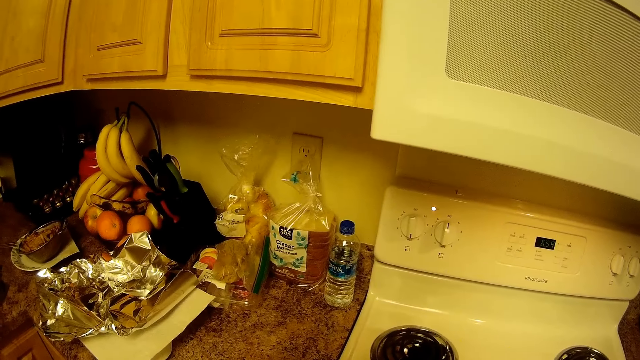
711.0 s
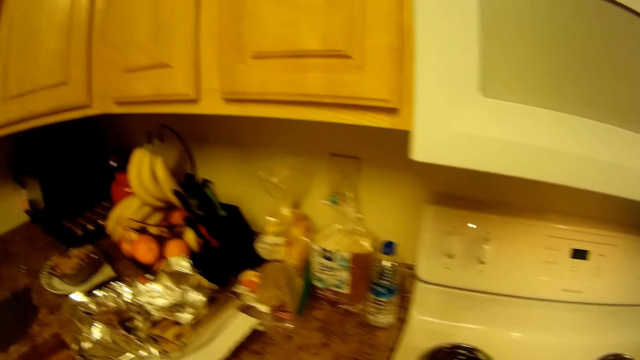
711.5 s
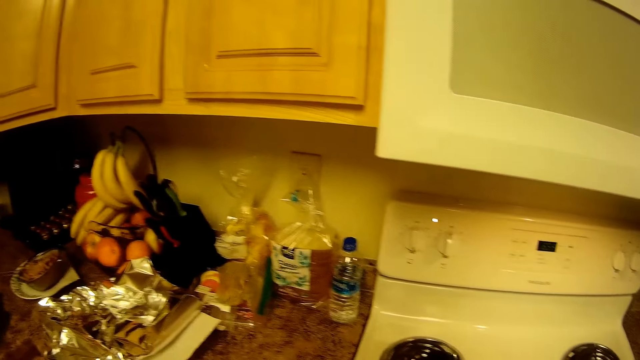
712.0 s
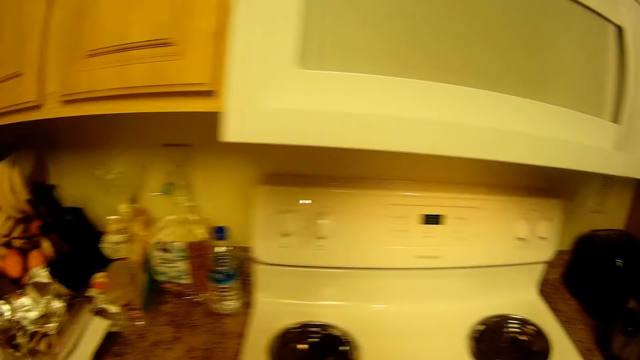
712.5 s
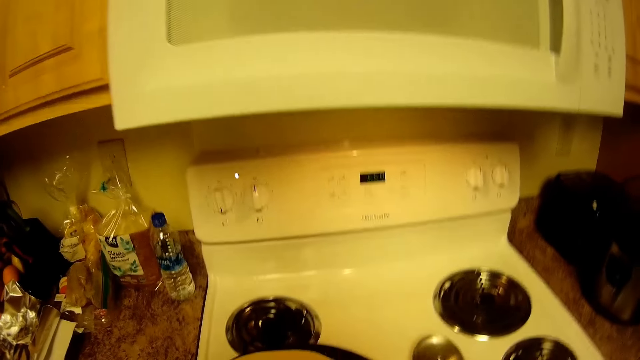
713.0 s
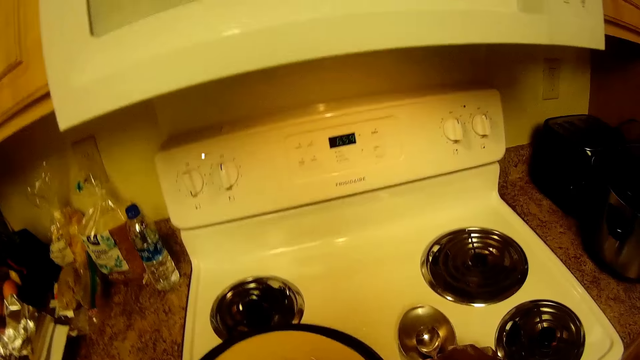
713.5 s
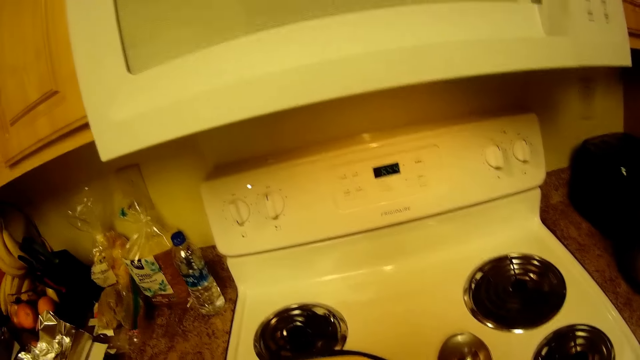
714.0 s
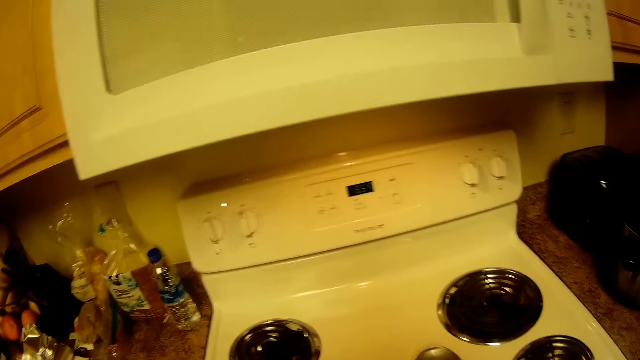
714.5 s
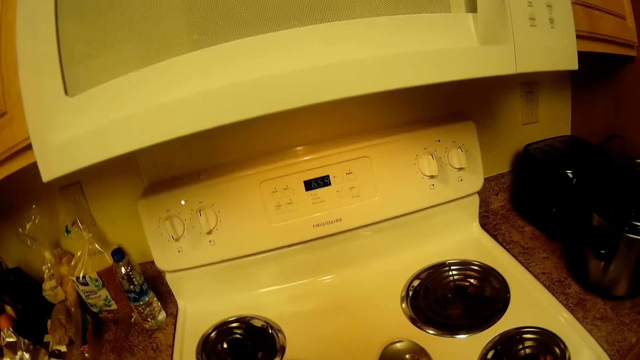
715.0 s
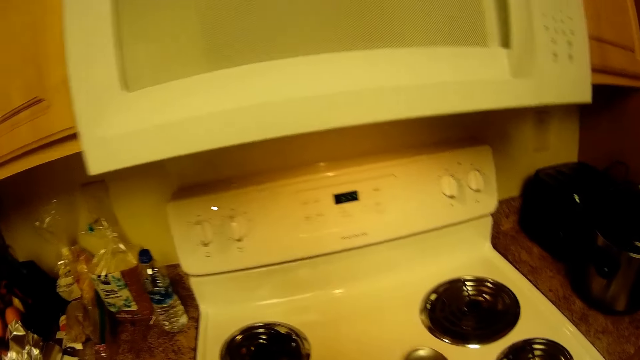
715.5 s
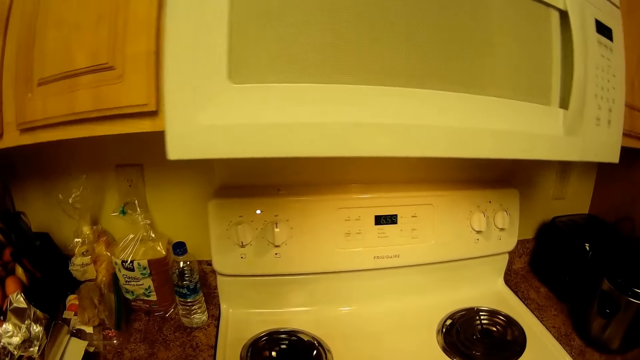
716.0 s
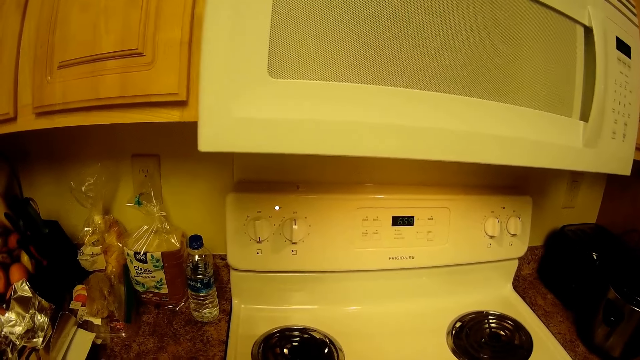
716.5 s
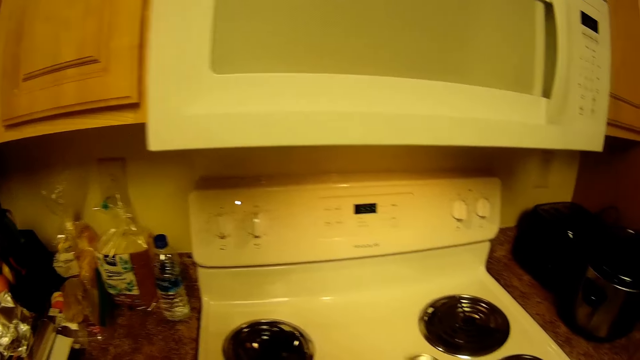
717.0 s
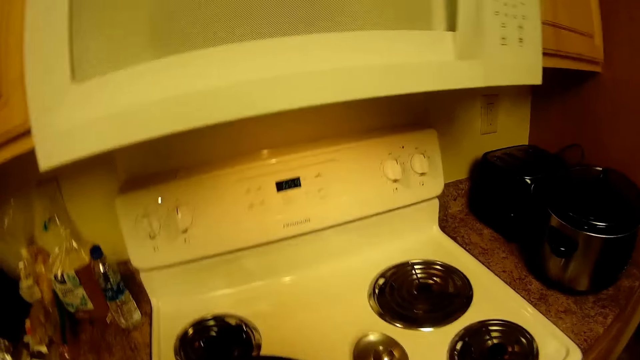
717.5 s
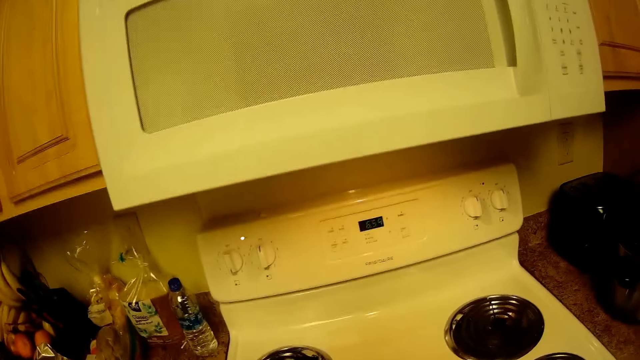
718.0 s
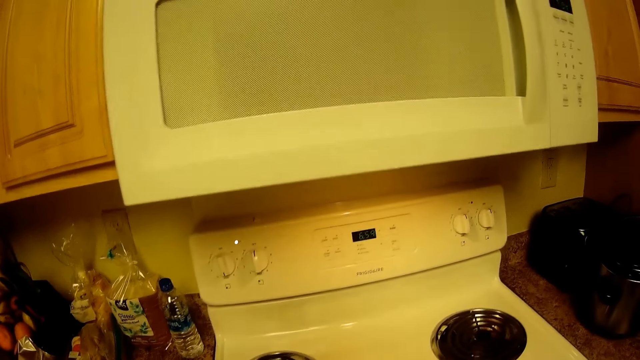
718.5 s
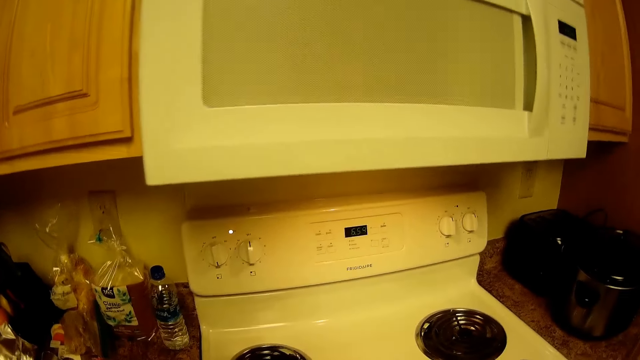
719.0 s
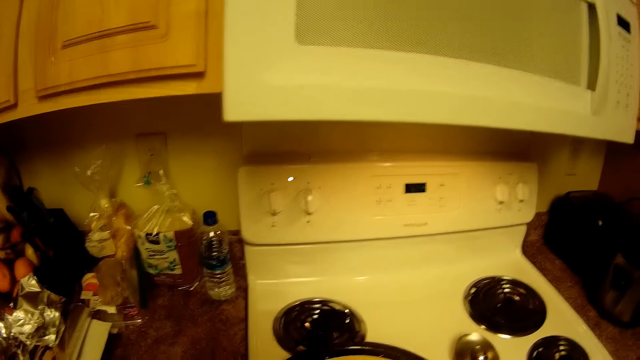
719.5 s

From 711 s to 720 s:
The camera wearer adjusts the pan with the dough on the gas cooker with her left hand.

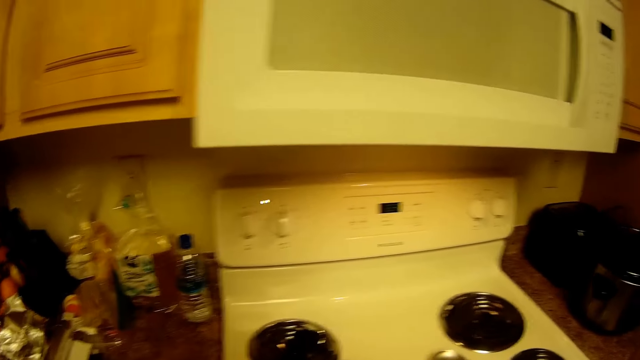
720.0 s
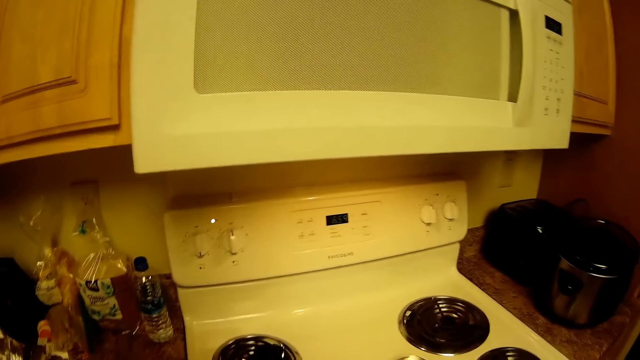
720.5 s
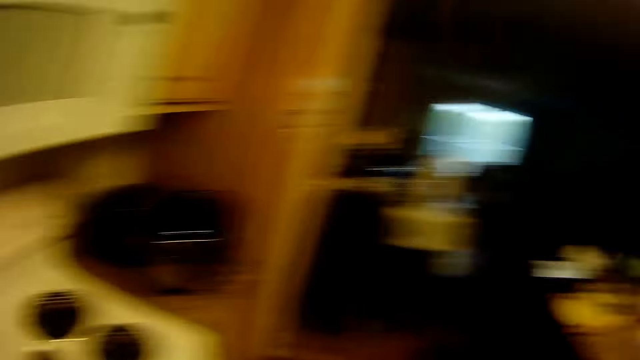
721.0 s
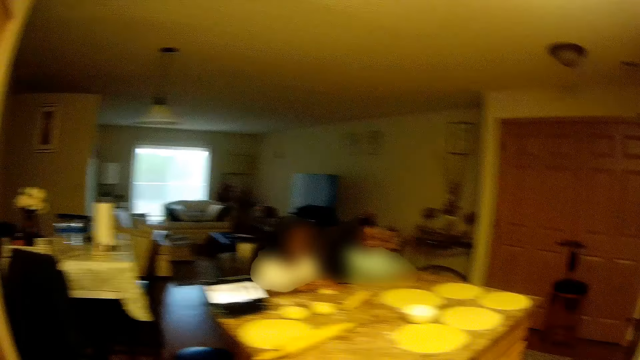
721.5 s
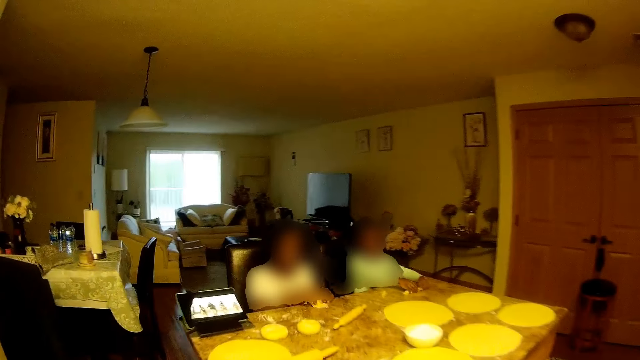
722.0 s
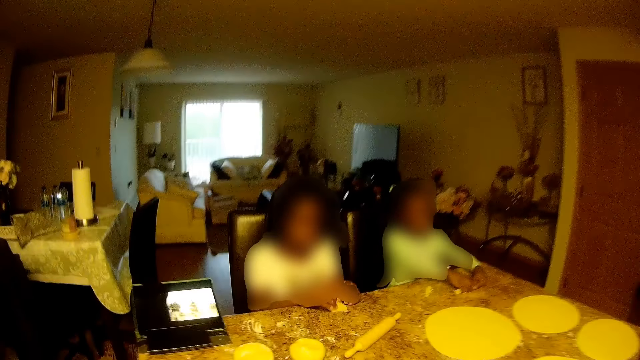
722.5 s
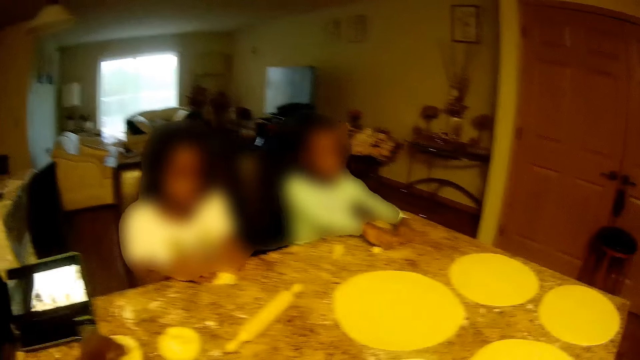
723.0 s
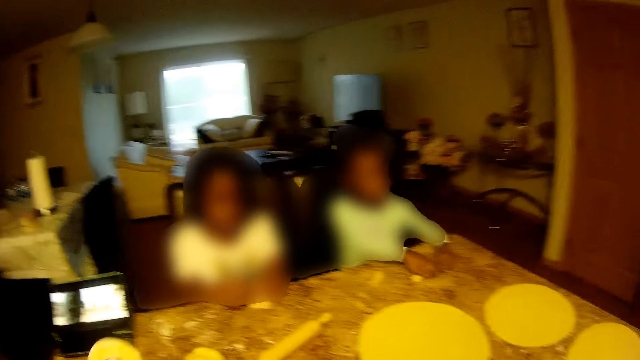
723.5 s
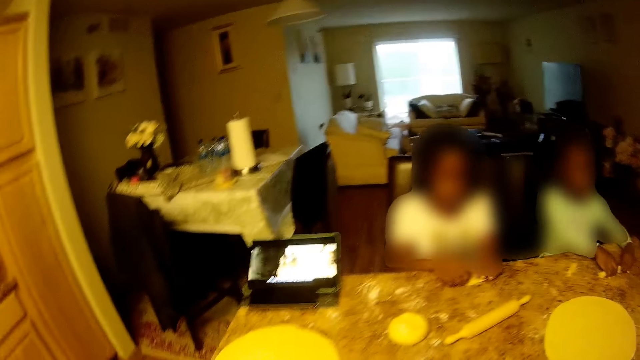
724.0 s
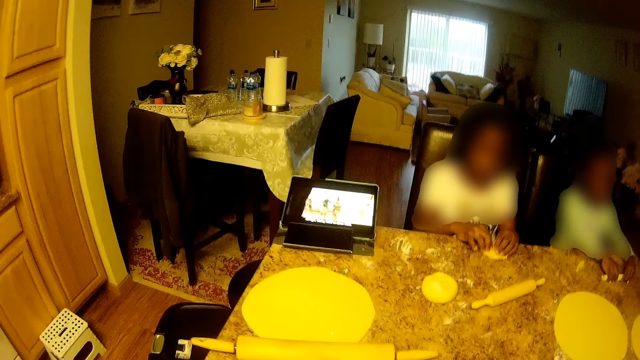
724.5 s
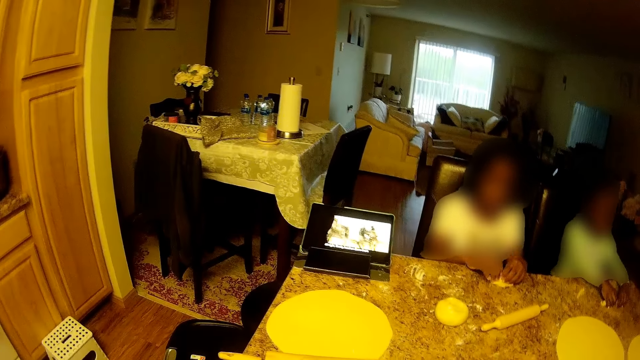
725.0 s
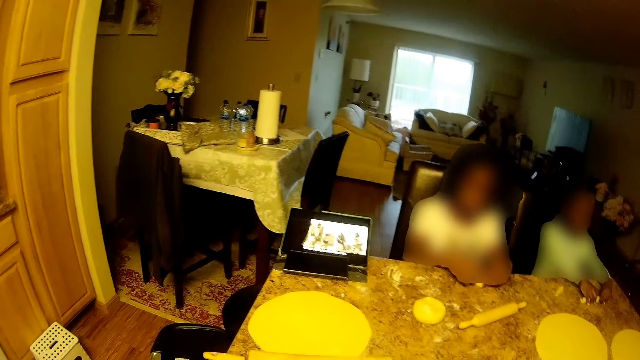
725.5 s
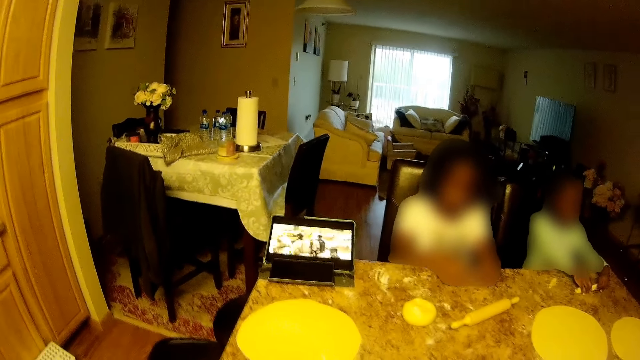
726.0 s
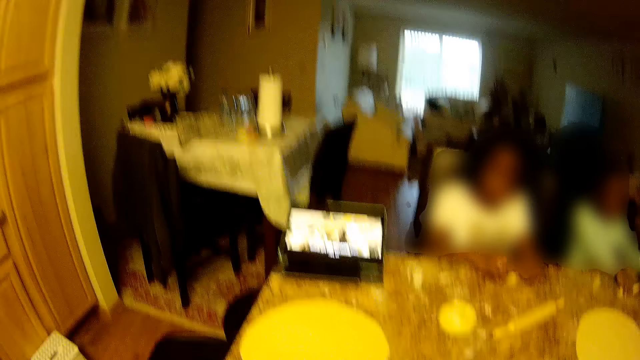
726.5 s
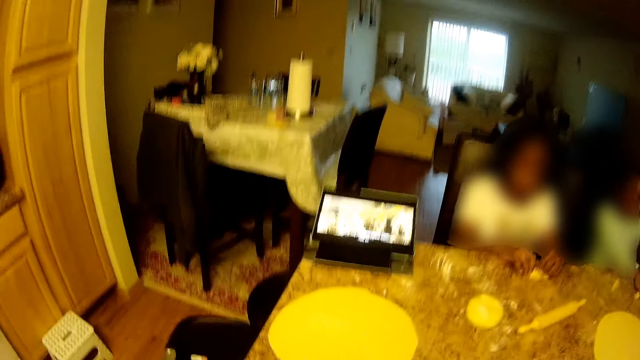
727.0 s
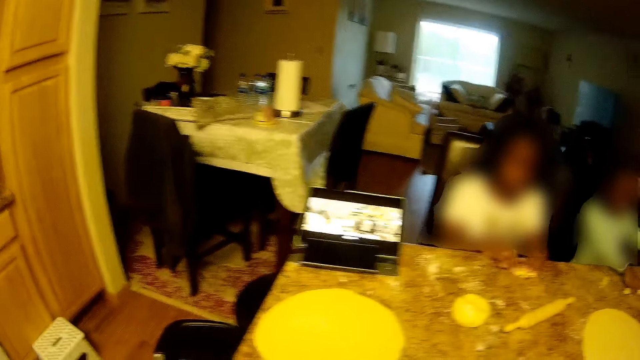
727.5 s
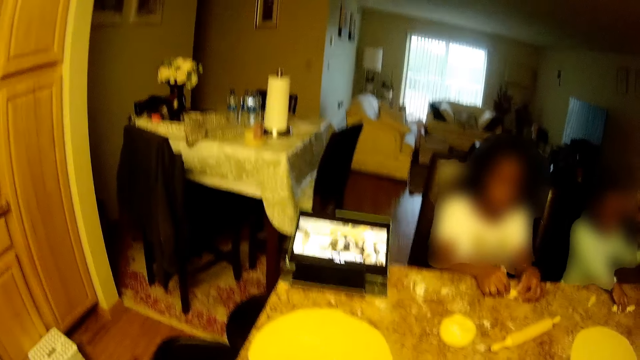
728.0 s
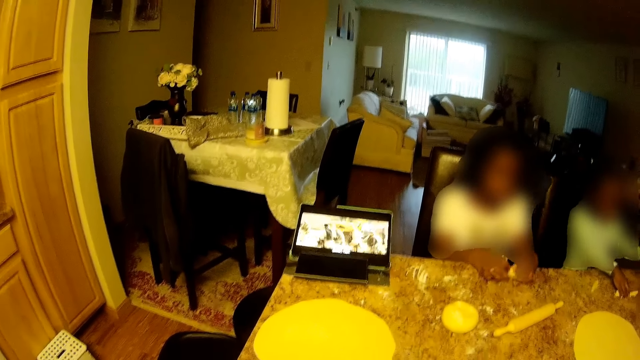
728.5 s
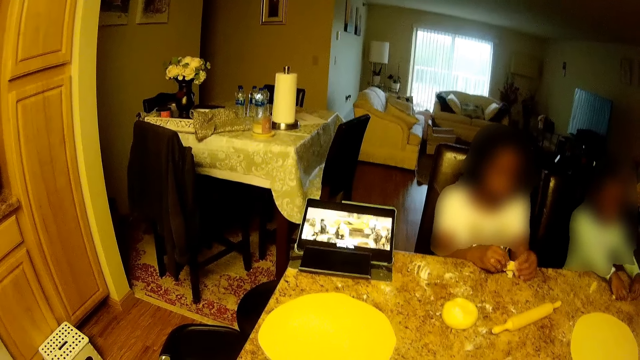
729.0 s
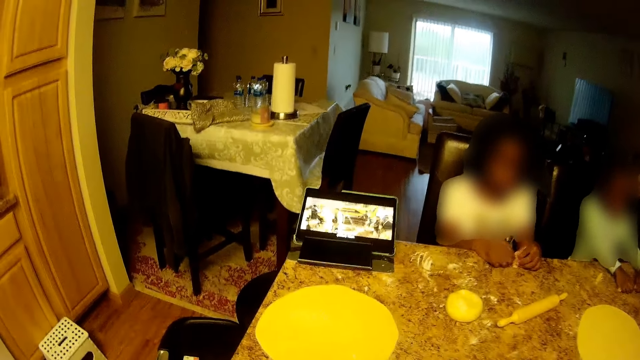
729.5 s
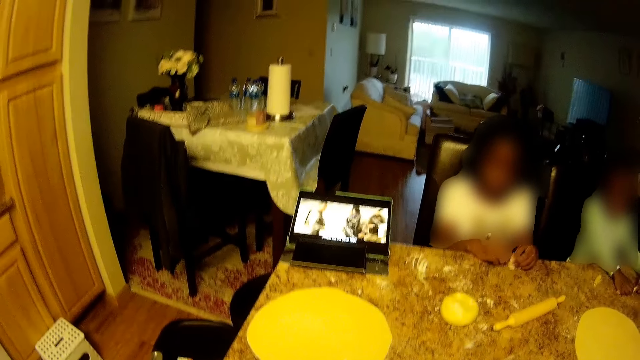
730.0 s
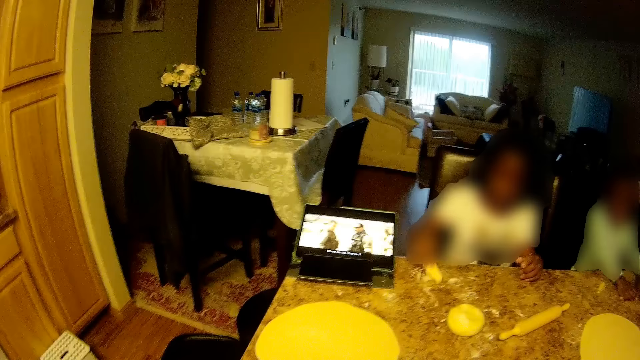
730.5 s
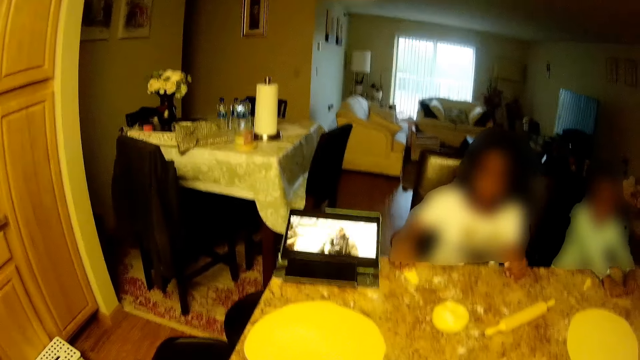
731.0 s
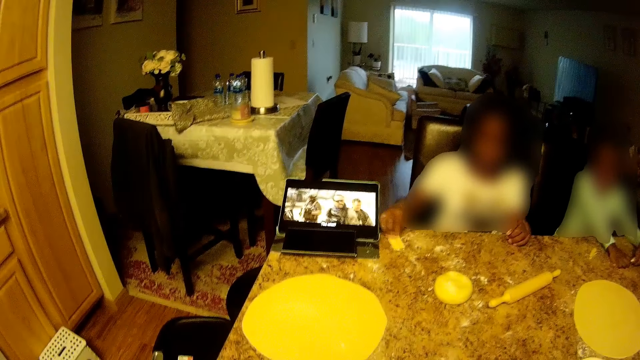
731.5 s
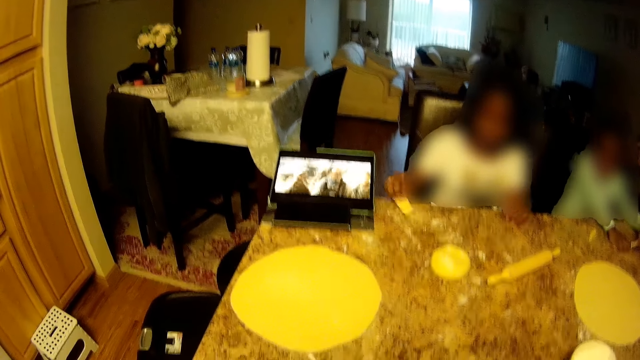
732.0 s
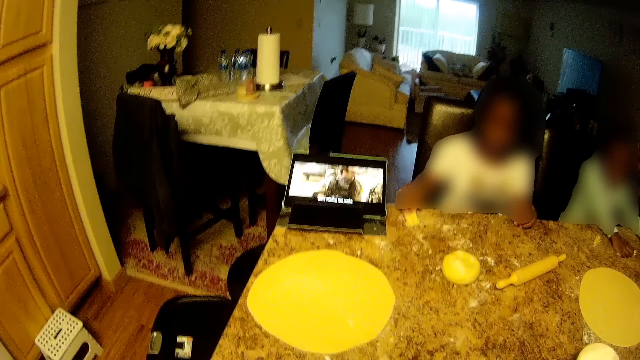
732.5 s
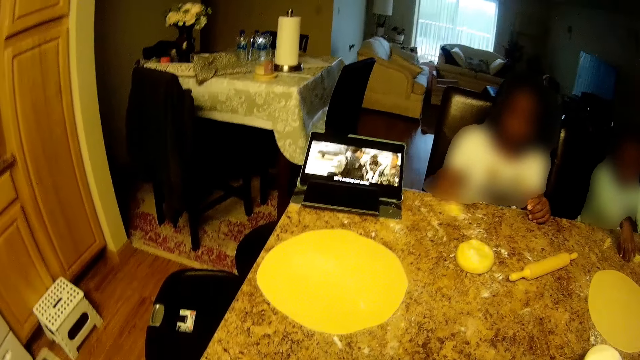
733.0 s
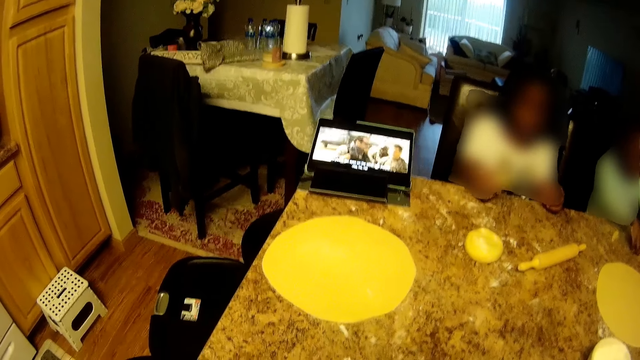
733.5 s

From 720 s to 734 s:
The camera wearer moves close to the table. The girl adjusts the dough on the tiled table with both hands. The camera wearer rolls the dough. The girl rubs the dough in her right hand on the flour powder on the tiled table and taps the dough on the table.
